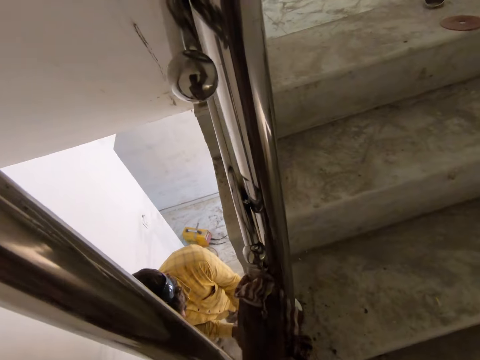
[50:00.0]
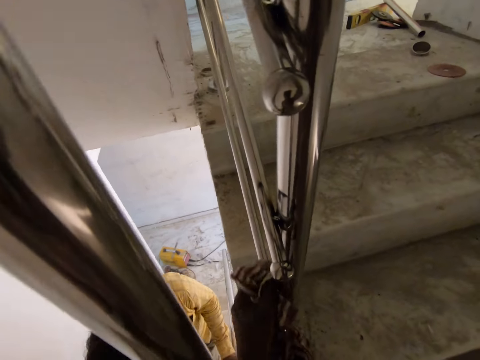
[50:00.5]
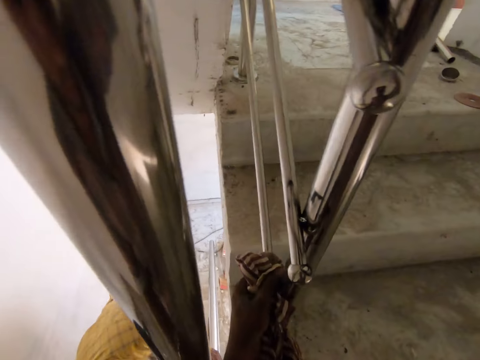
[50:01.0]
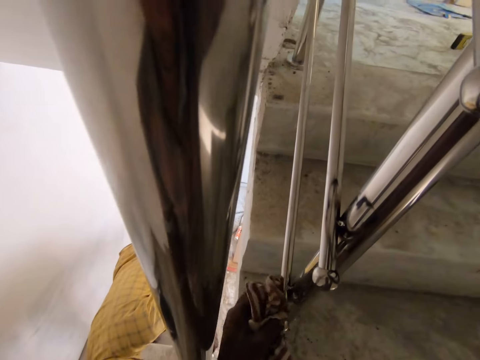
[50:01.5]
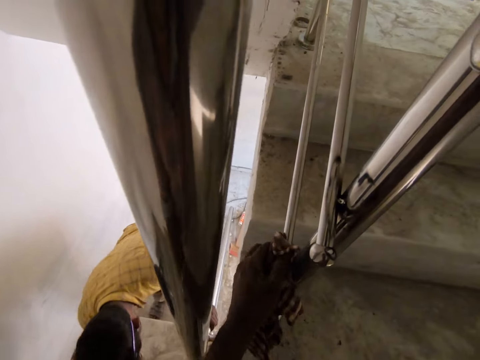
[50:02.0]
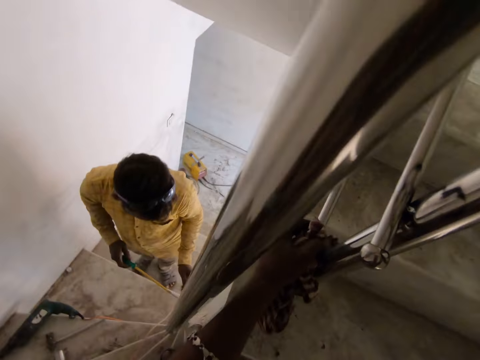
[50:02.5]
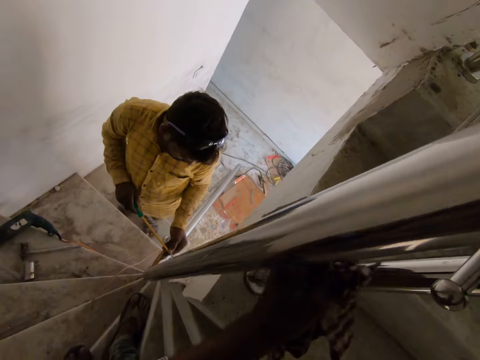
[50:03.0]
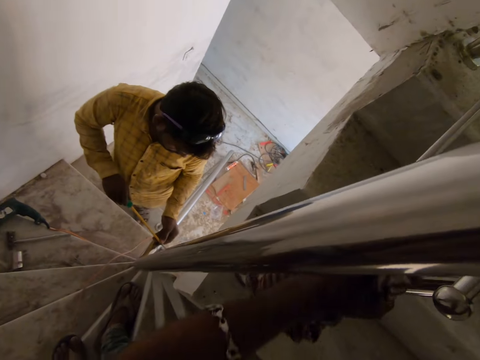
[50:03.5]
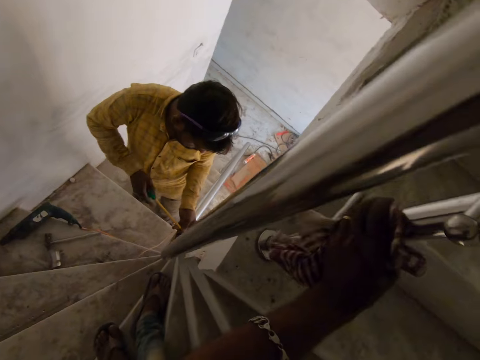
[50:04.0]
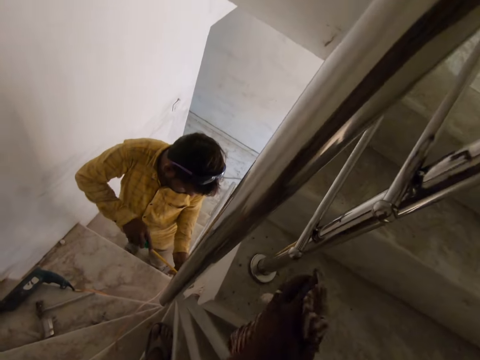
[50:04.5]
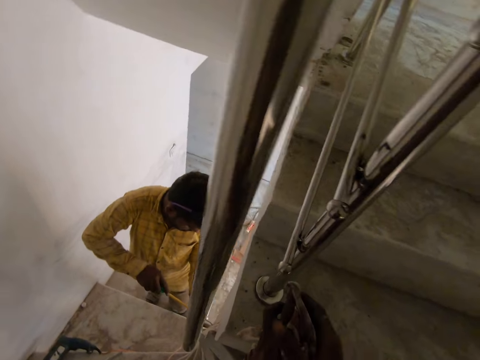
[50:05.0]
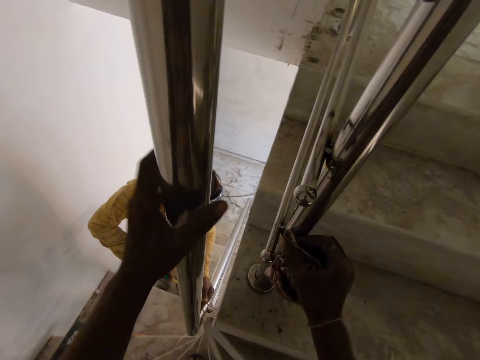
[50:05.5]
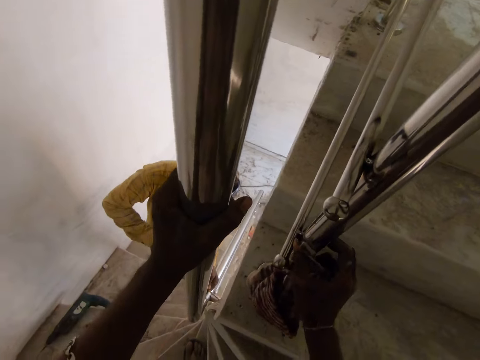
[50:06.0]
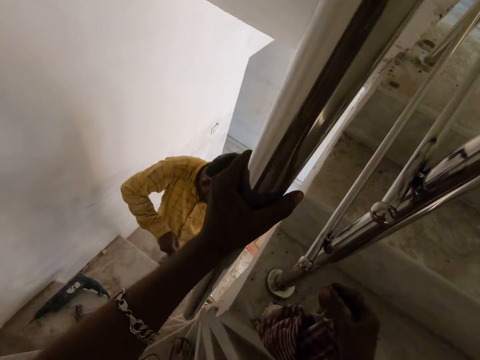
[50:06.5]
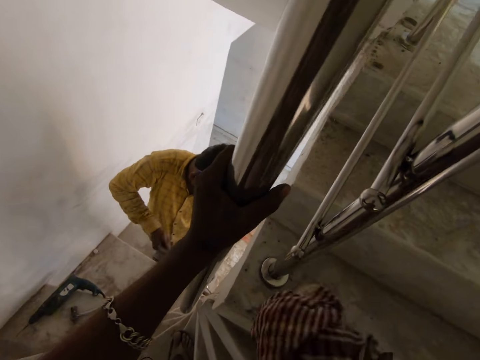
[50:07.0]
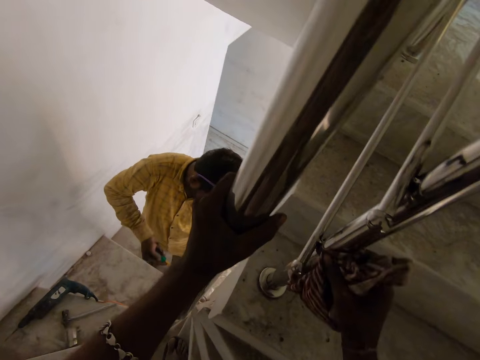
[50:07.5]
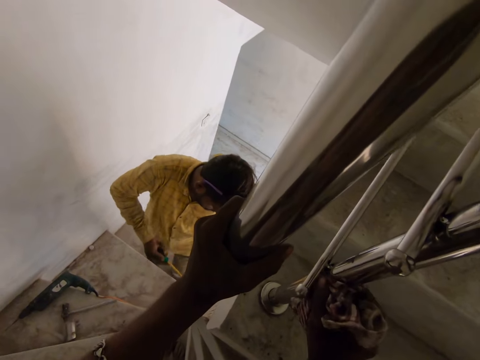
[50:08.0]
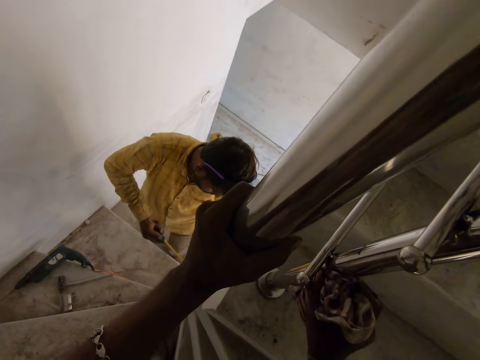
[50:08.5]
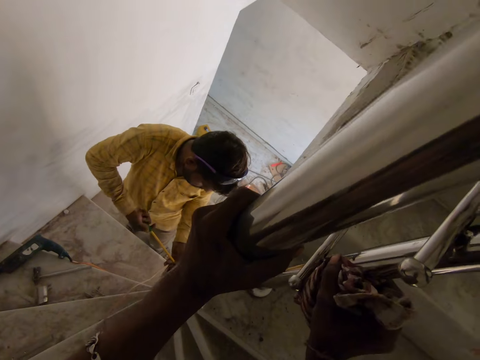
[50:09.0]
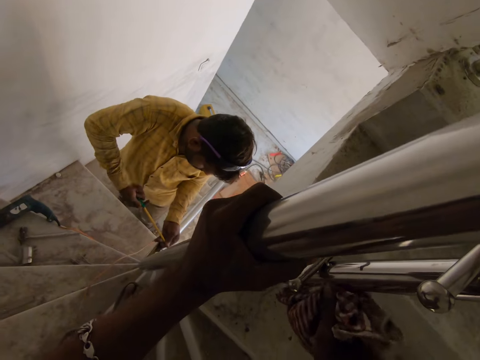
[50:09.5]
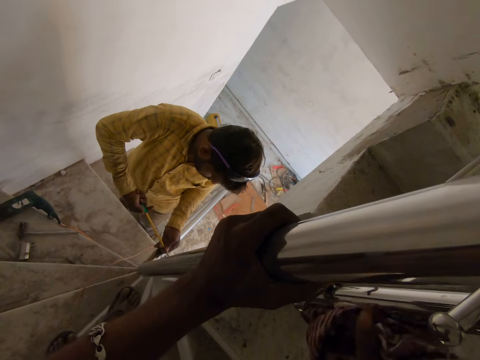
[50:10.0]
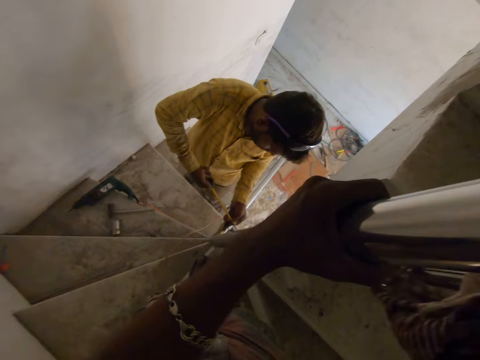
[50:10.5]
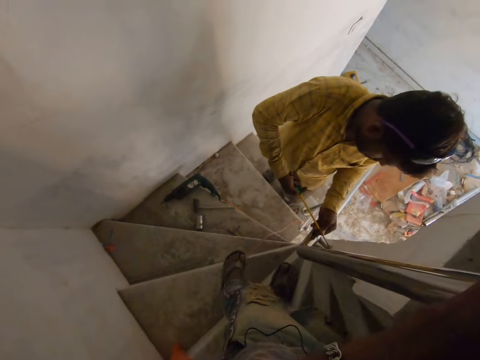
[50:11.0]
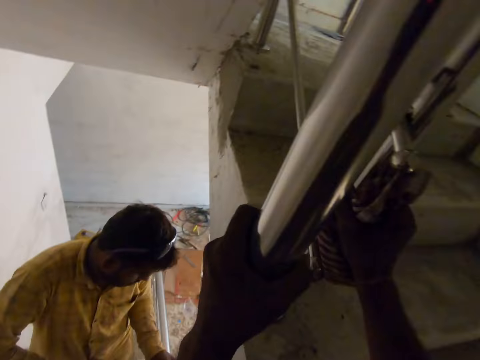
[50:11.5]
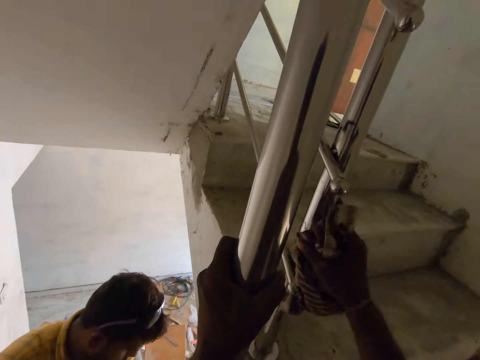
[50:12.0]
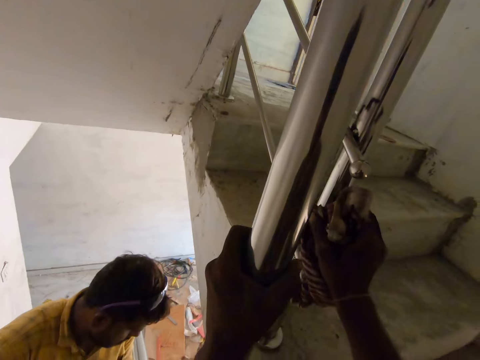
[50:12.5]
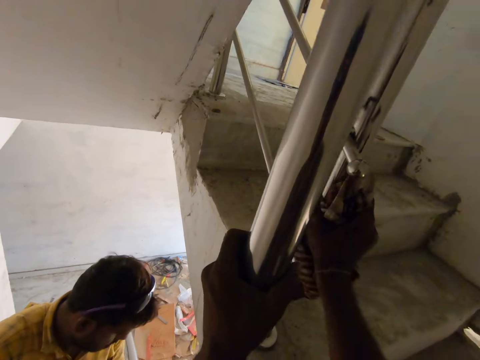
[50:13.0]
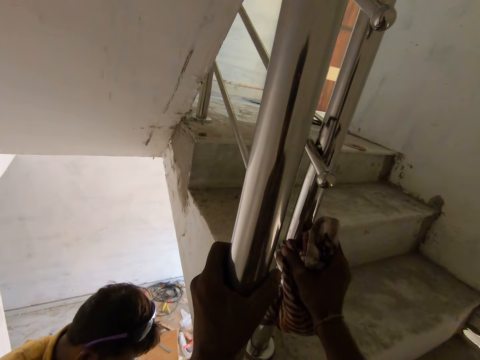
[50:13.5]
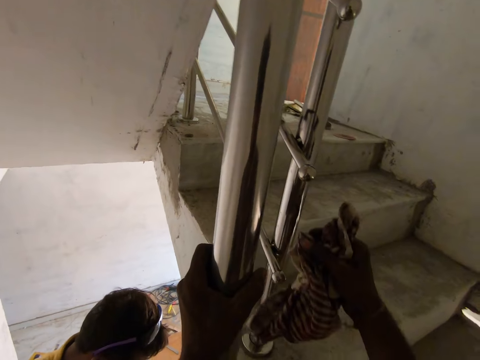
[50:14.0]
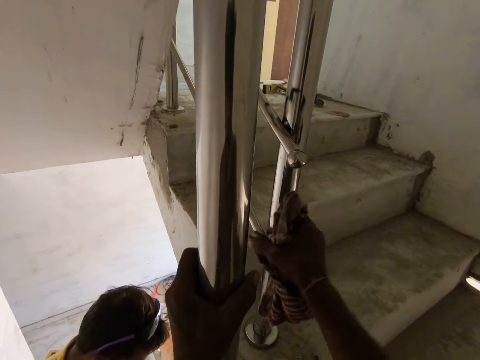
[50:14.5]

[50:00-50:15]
The man drops the hammer in his right hand on the floor, picks up a screwdriver from the floor with his right hand, and unscrews a bolt on the stairs rails with the screwdriver in both hands. The camera wearer passes the napkin from his left hand to his right hand. He holds the stairs rail with his left hand. He holds the stairs rail with his right hand. He cleans the stairs rail with the napkin in his right hand. The man uses the screwdriver on the staircase.

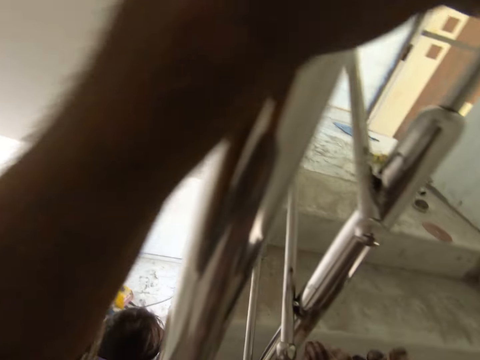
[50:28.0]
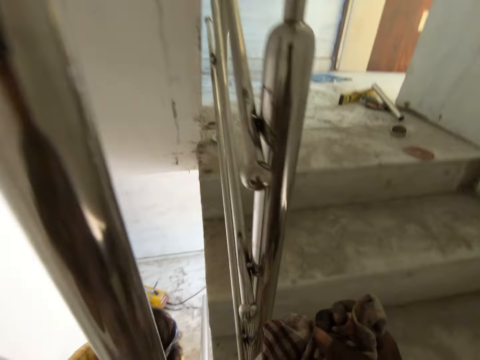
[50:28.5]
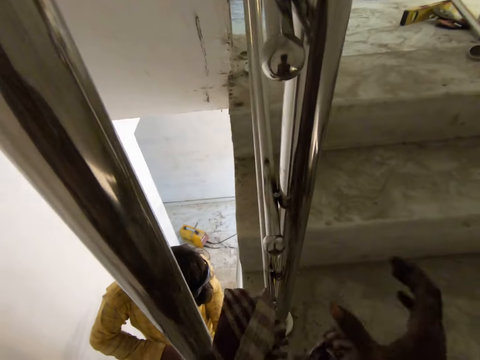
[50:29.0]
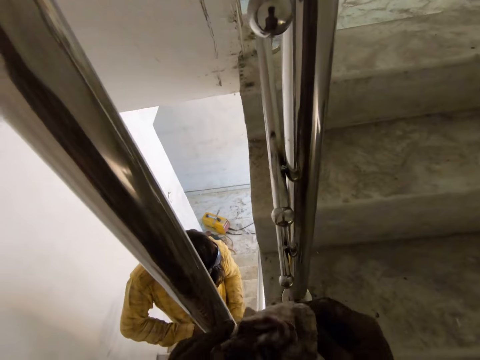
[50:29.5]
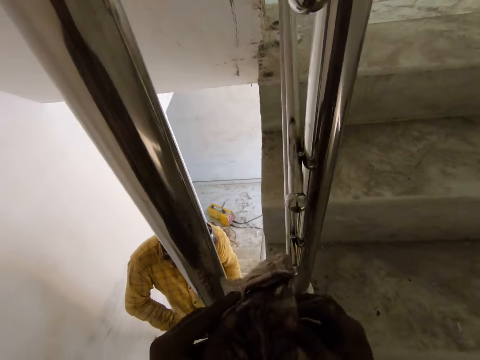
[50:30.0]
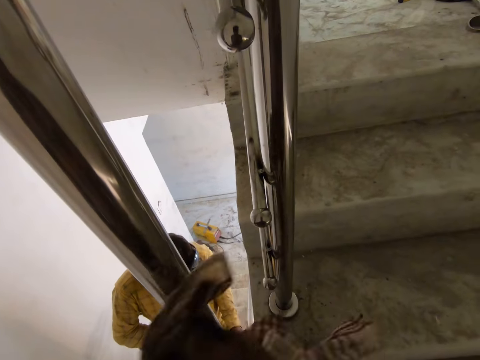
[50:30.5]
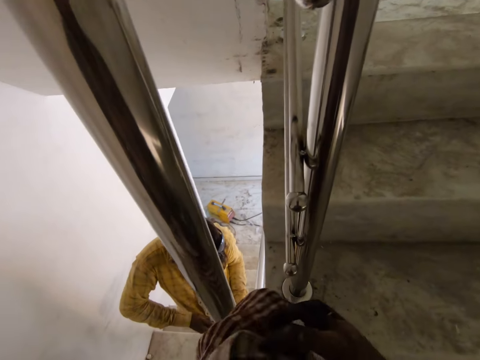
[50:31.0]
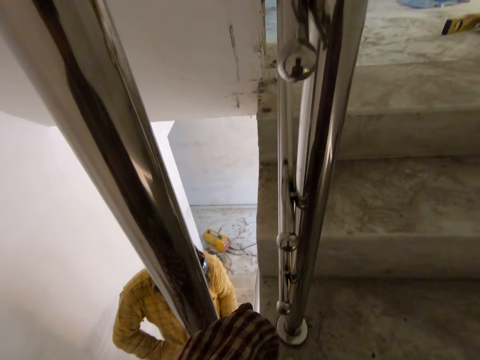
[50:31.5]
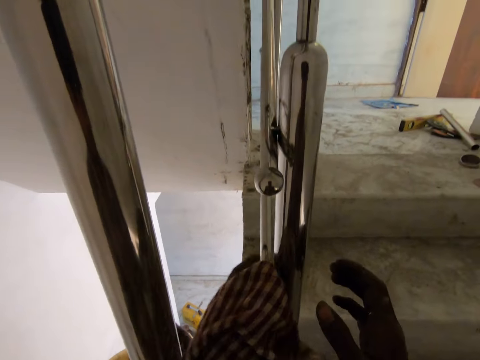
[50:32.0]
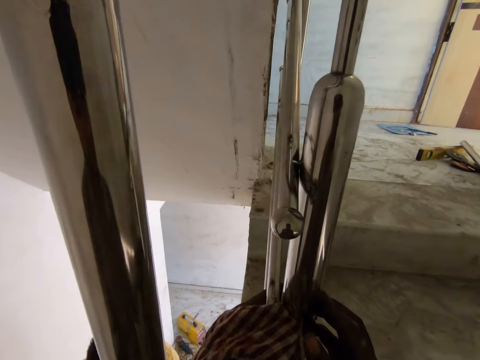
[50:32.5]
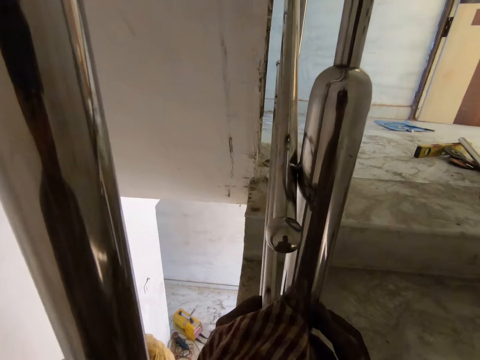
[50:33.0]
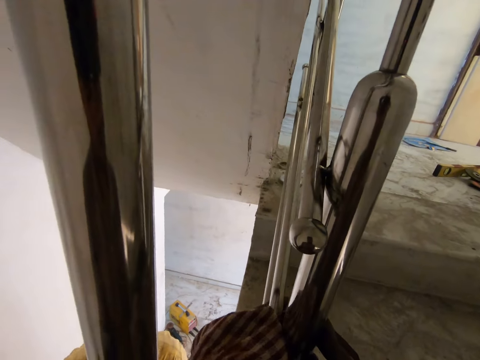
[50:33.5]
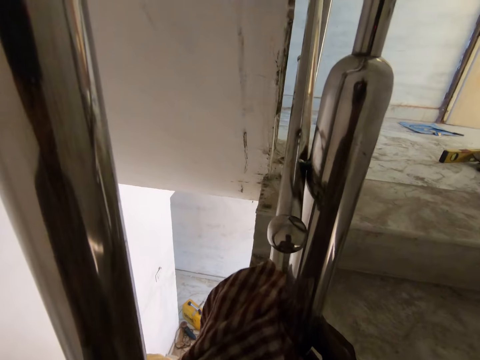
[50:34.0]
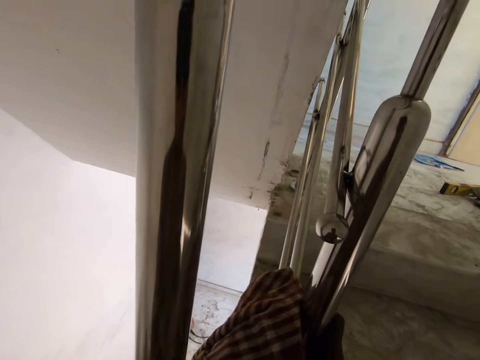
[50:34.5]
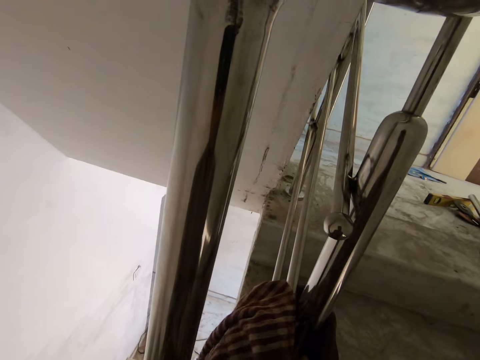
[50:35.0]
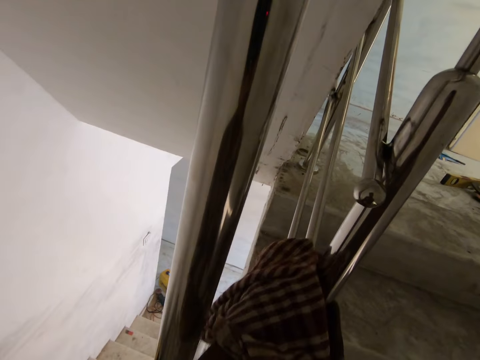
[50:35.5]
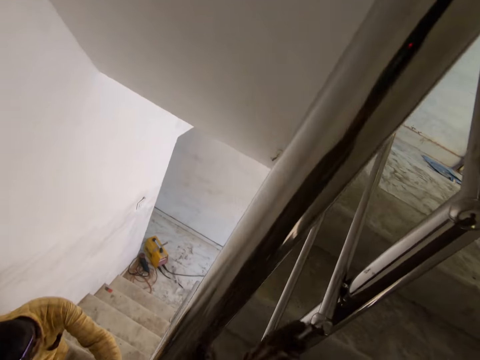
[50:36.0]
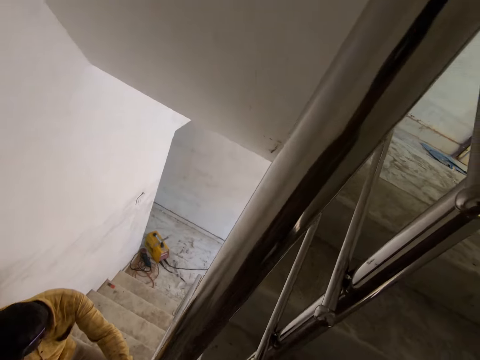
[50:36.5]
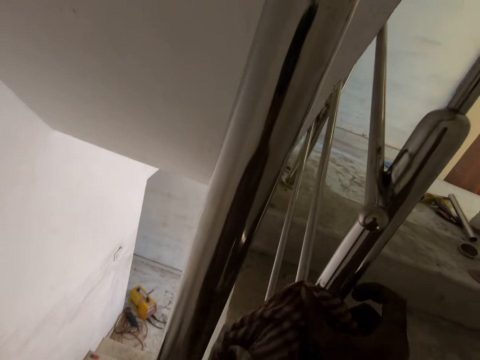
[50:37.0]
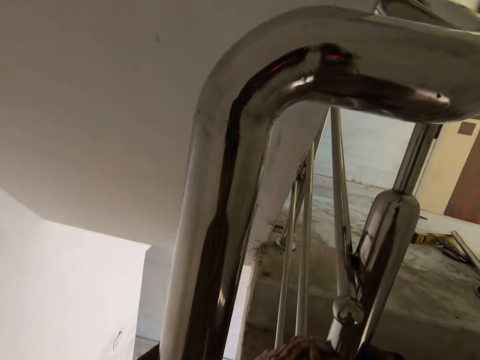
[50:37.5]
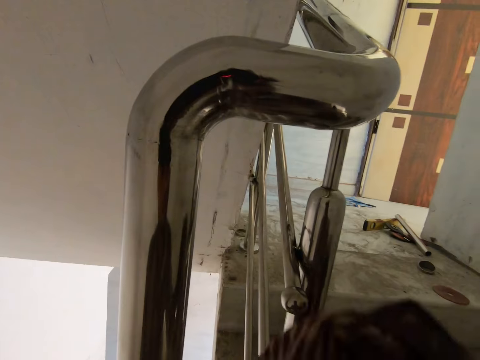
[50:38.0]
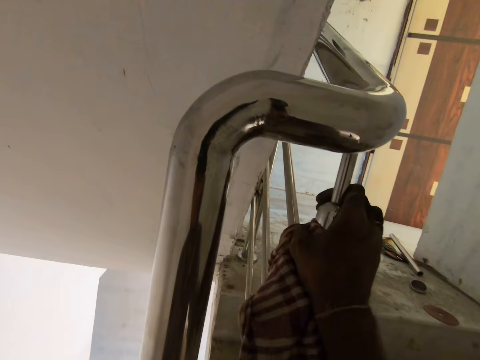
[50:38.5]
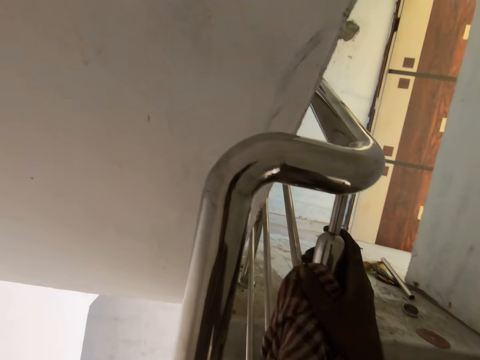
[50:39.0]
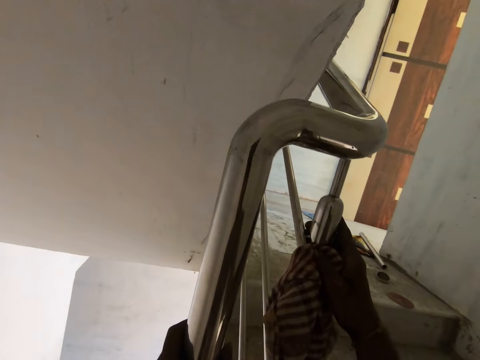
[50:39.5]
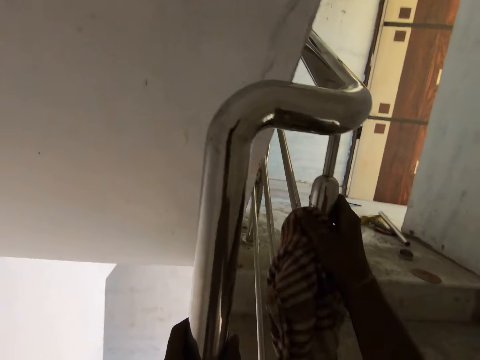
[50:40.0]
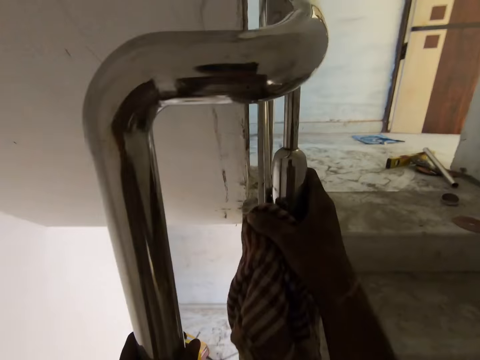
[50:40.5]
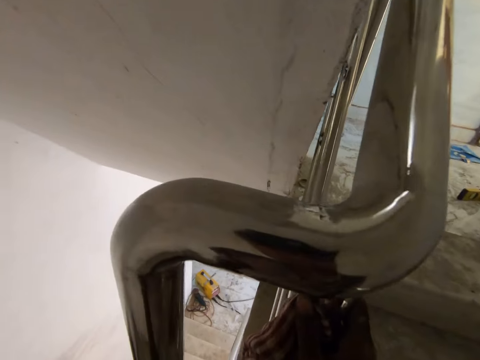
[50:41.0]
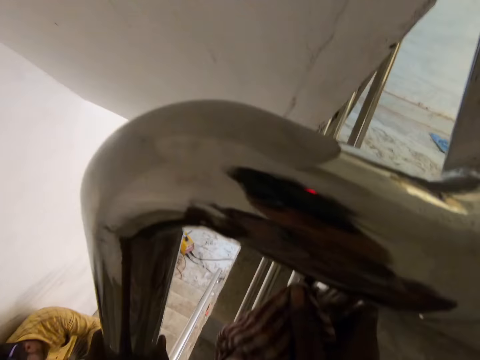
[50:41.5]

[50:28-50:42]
The camera wearer holds the napkin in both hands. He unfolds the napkin with both hands. He cleans the stairs rail with the napkin in his left hand. He holds the stairs rail with his right hand. He passes the napkin in his left hand to his right hand. He holds the stairs rail with his left hand. He touches the stairs rail with his left hand. He holds the stairs rail with his right hand. He cleans the stairs rail with the napkin in his right hand.
